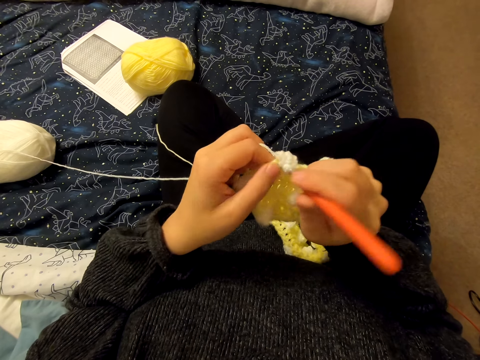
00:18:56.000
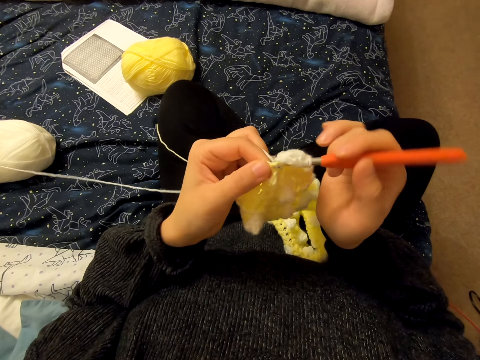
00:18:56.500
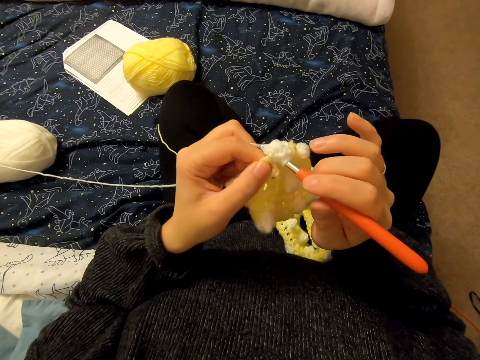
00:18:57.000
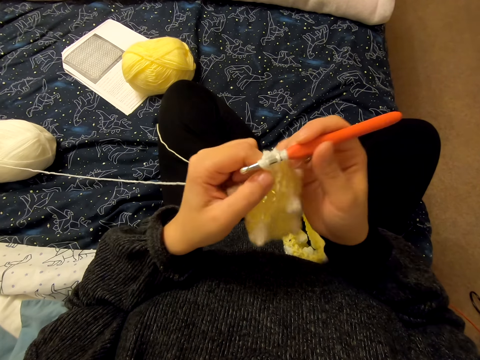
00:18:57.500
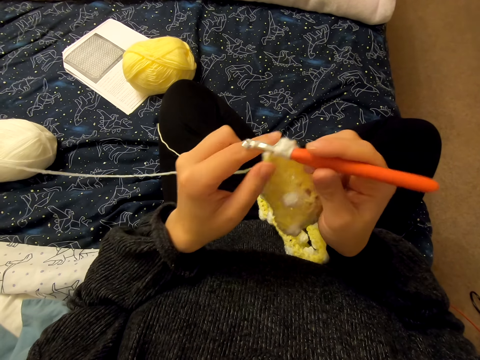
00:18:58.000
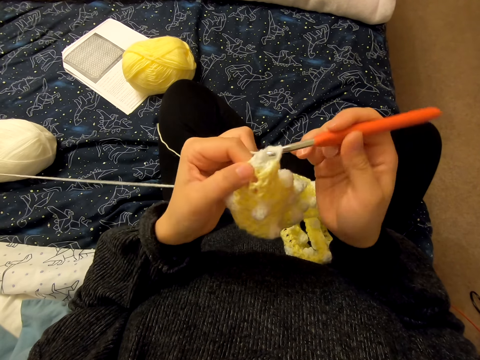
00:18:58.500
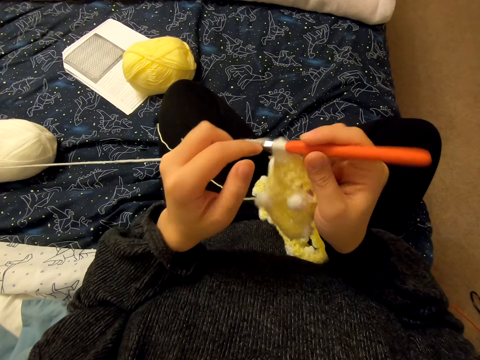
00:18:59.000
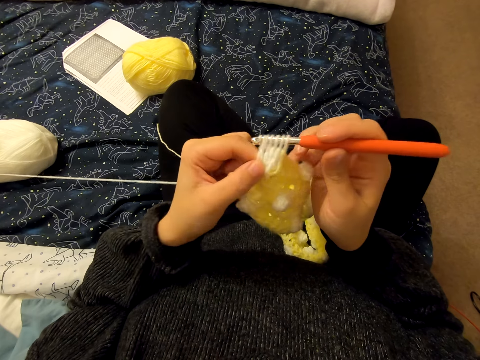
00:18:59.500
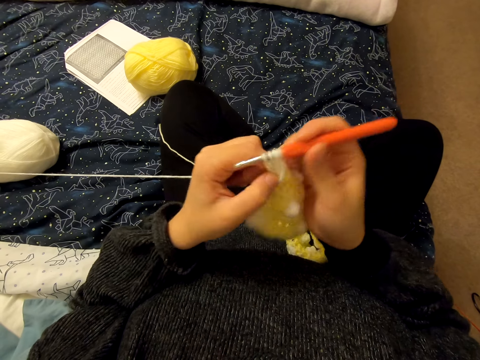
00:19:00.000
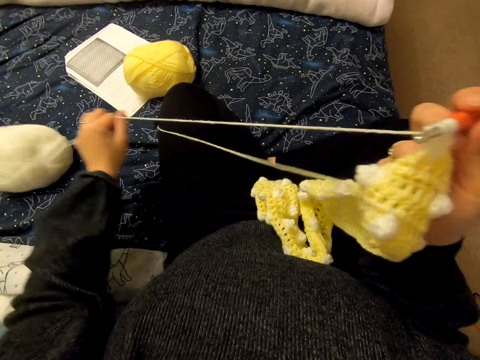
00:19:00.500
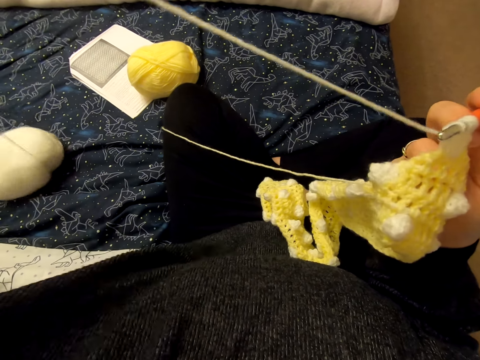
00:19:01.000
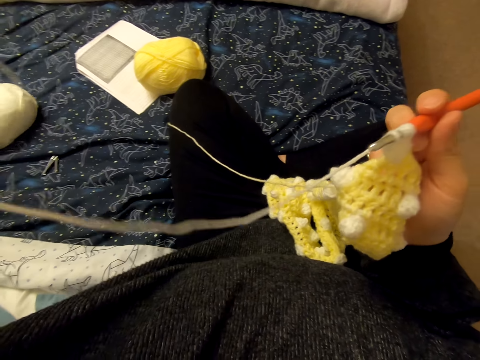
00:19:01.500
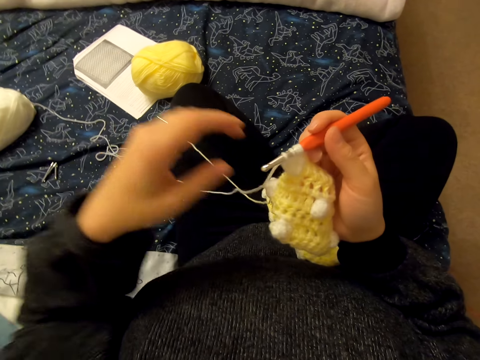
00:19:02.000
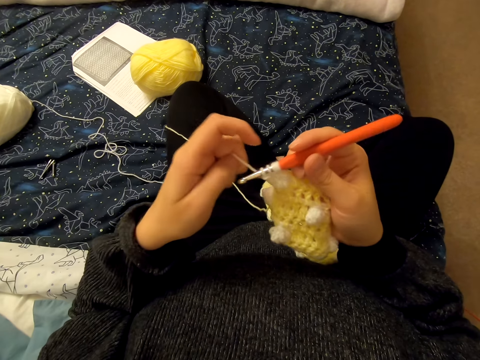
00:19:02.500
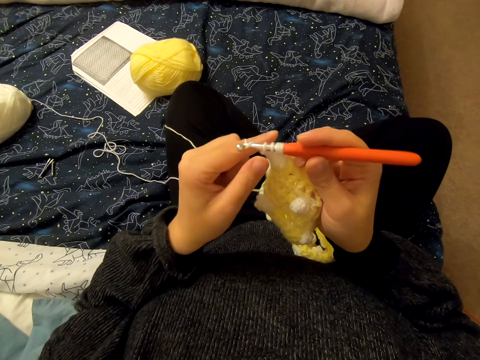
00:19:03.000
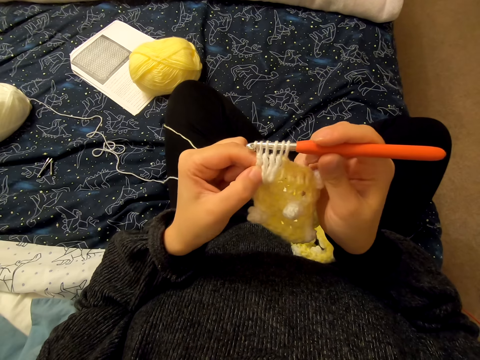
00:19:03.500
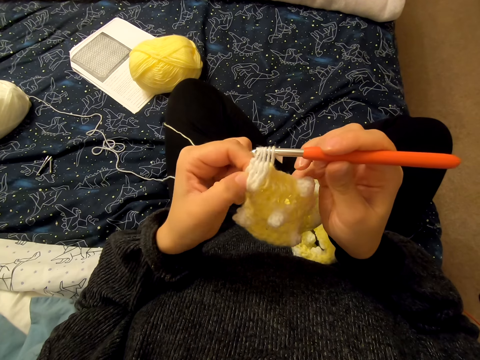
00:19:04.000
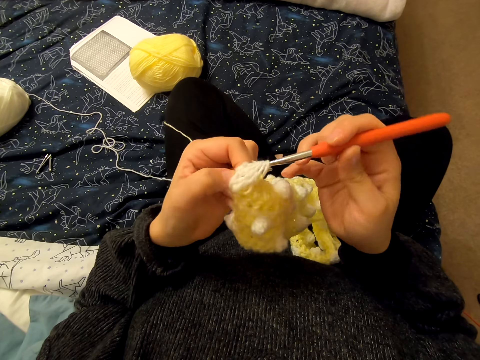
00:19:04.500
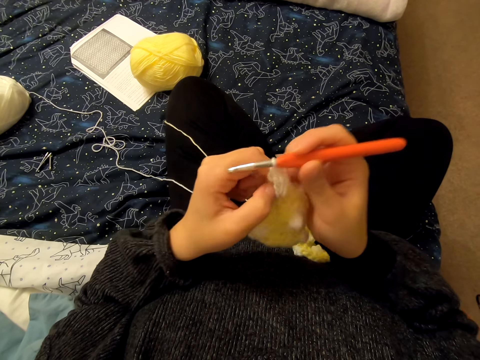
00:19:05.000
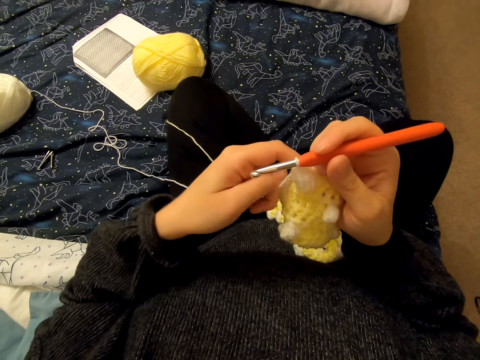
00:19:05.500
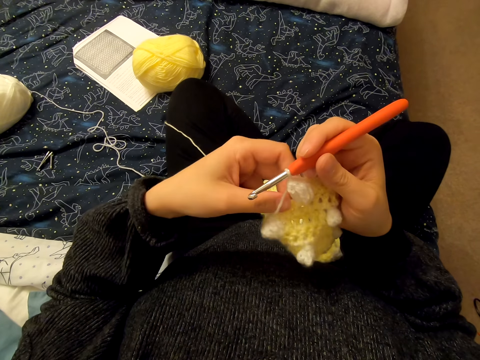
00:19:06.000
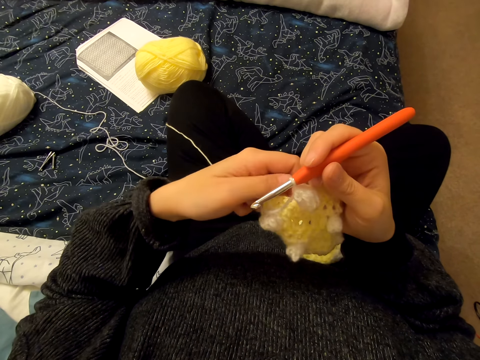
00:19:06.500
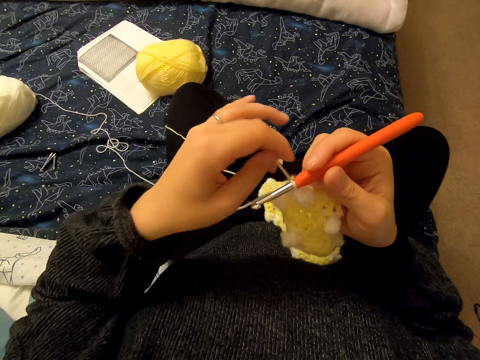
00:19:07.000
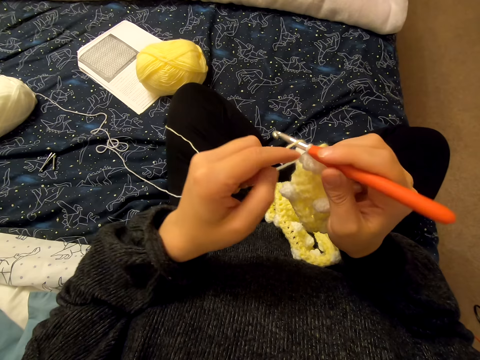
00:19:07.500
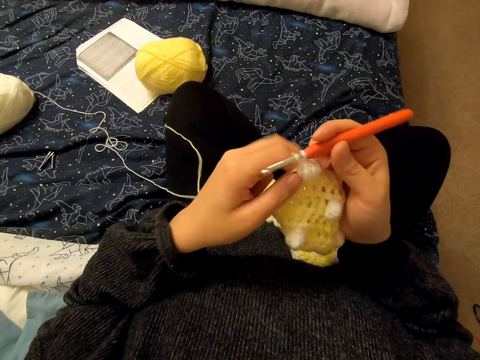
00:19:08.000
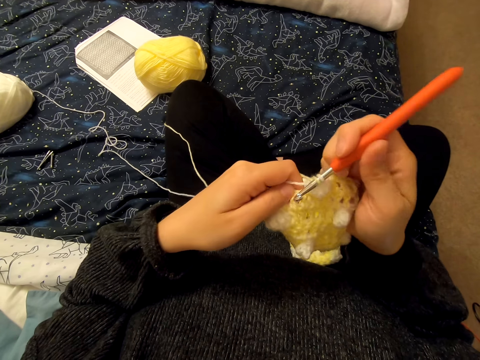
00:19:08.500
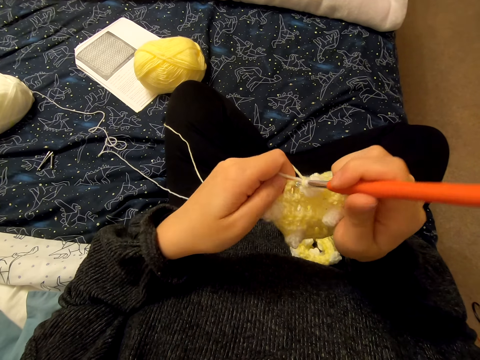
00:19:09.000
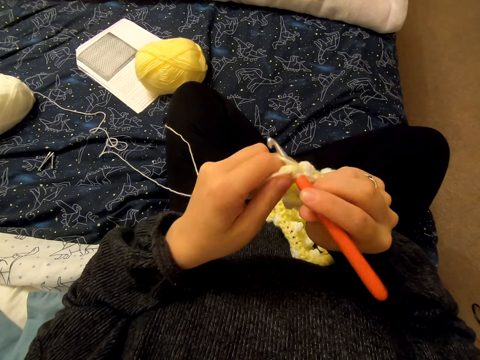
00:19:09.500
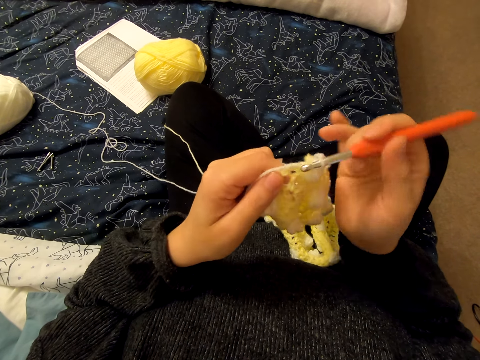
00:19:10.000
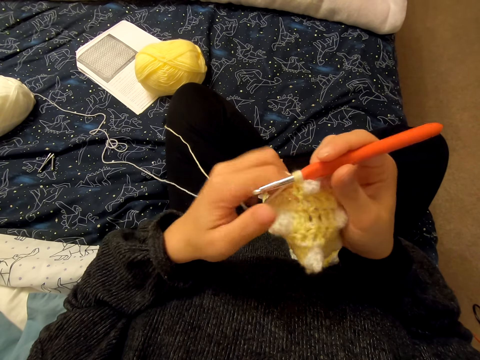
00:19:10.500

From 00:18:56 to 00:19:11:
The camera wearer knits the fabric. They loop a yarn on the knitting needle and knit the fabric. They loop the yarn on the knitting needle and knit the fabric. They straighten the yarn. They knit a cloth with the knitting needle. They loop the yarn on the knitting needle. They loop the yarn on the knitting needle and knit the fabric.

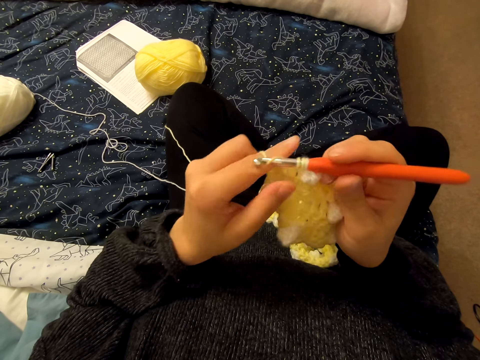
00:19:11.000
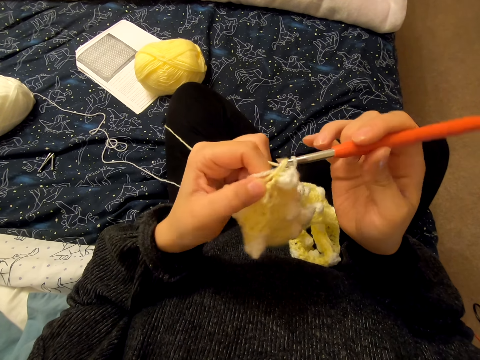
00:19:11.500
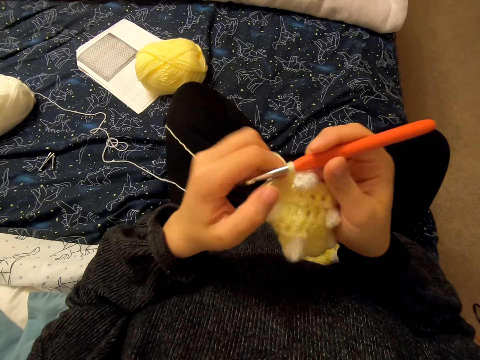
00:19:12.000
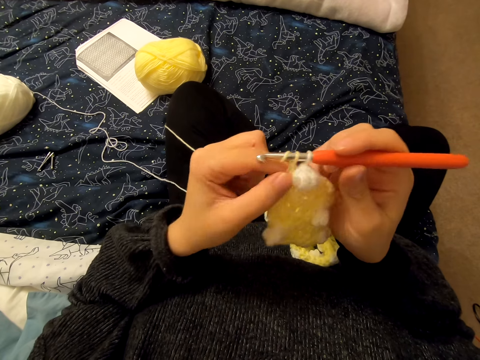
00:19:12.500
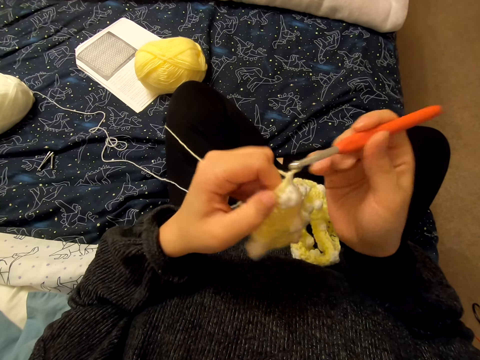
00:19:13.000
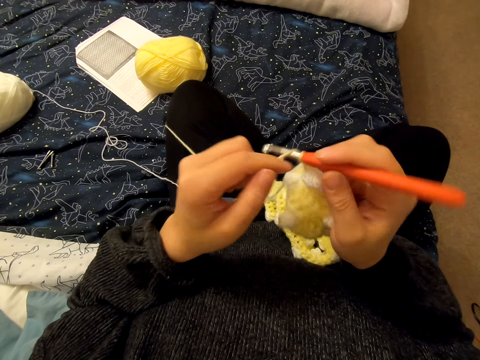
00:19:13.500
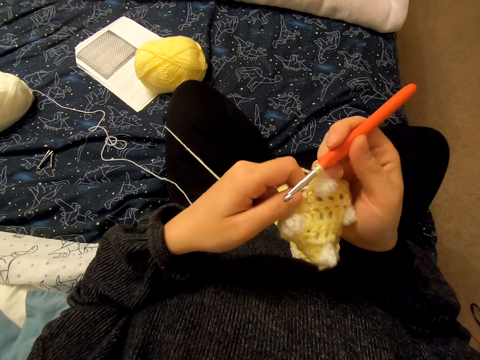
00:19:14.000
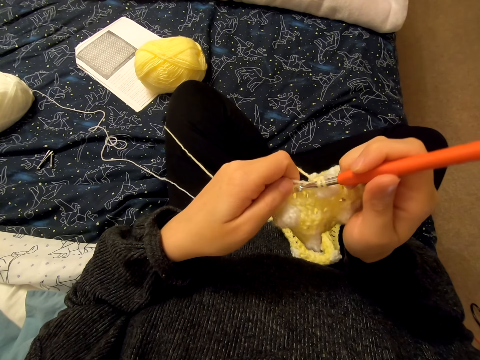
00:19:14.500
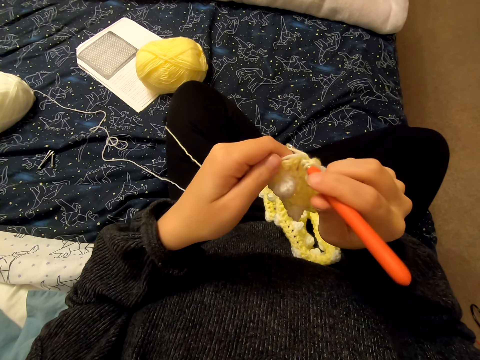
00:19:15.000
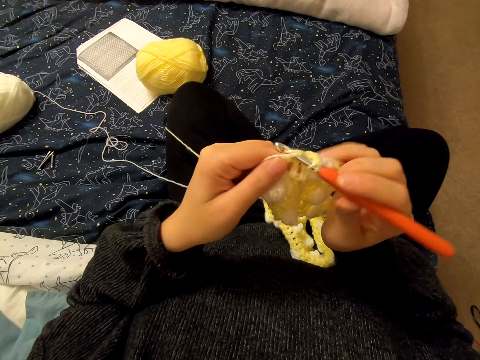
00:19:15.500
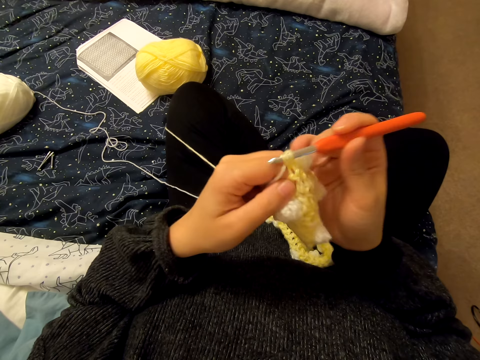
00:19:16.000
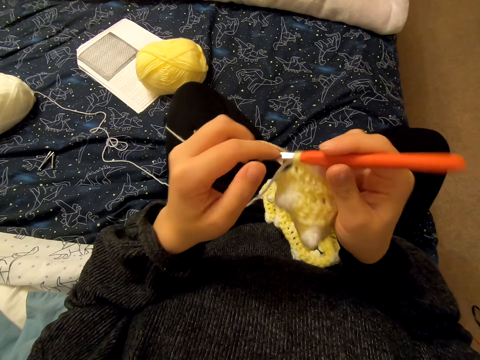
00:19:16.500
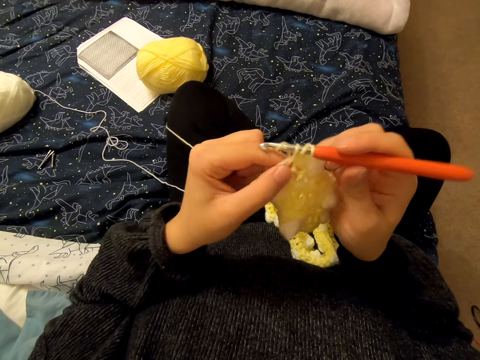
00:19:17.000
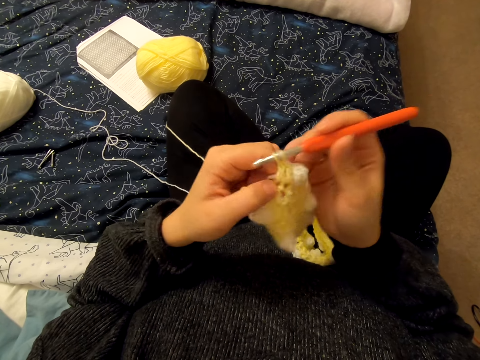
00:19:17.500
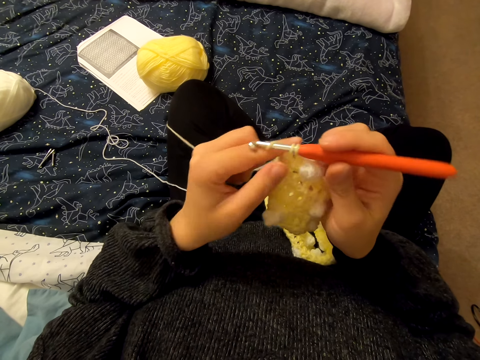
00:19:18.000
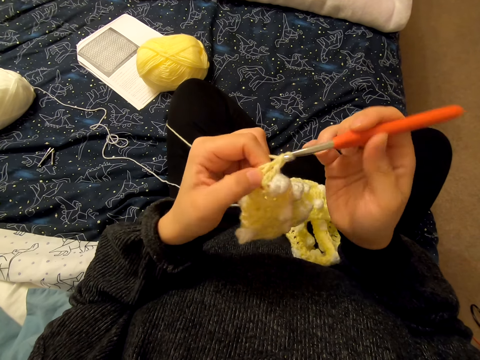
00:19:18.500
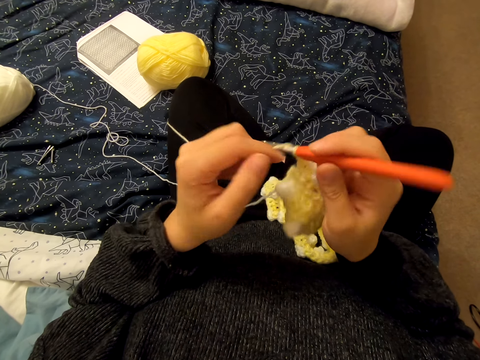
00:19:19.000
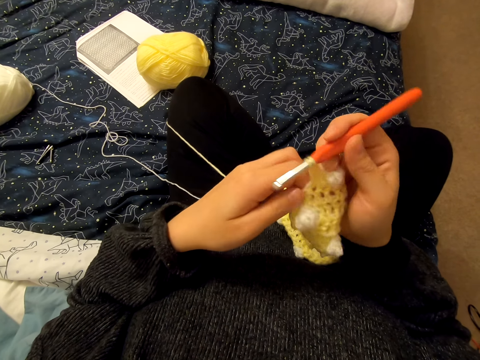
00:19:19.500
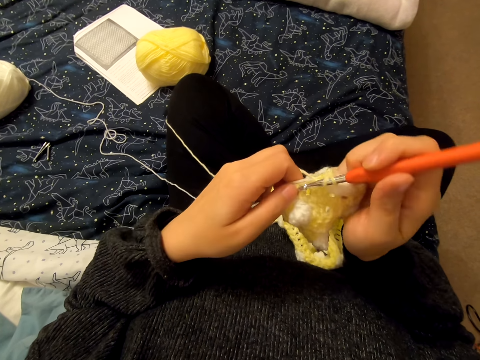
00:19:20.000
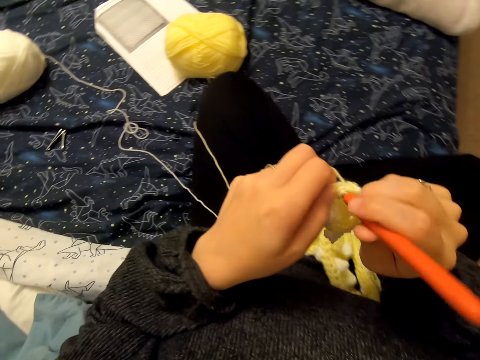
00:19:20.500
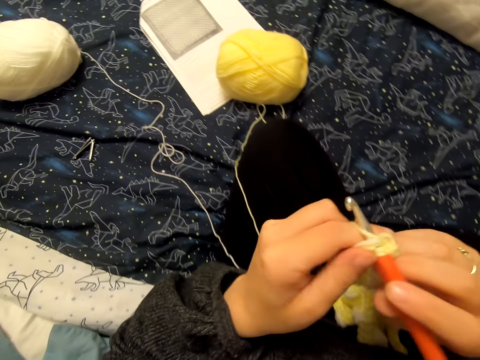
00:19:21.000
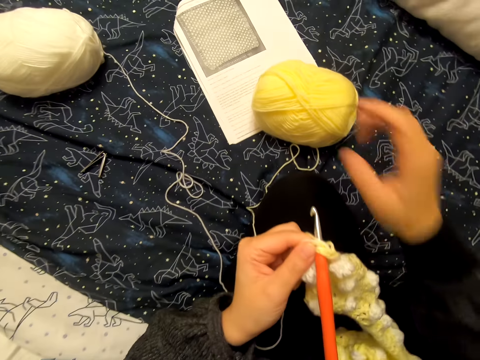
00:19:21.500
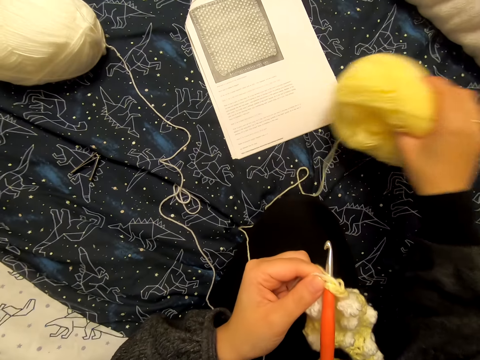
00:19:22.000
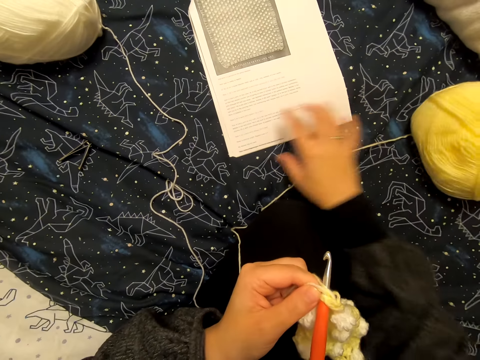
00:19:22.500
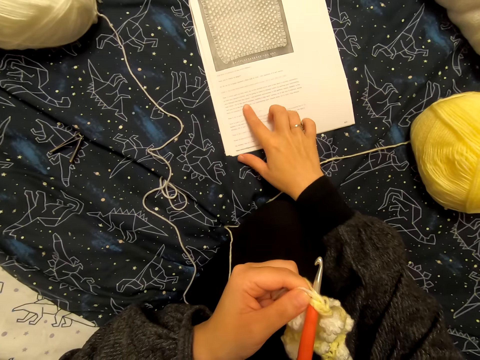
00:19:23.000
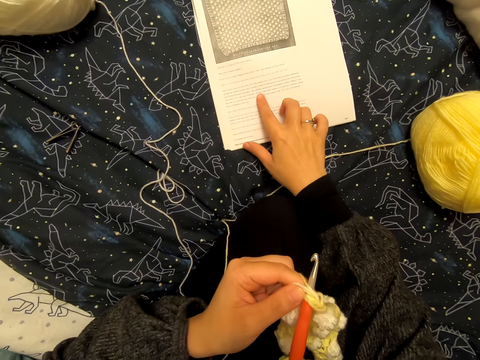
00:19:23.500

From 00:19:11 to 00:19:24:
The camera wearer loops a yarn on the knitting needle and knits the fabric. She loops the yarn on the knitting needle and knits the fabric. She loops the yarn on the knitting needle and knits the fabric. She loops the yarn on the knitting needle and knits the fabric. She loops the yarn on the knitting needle and knits the fabric. She loops the yarn on the knitting needle and knits the fabric. She lifts a roll of the yarn from a manual and drops the roll of yarn on the bed. She moves her right index finger on the manual.
